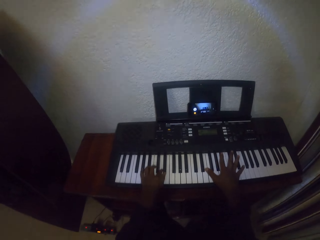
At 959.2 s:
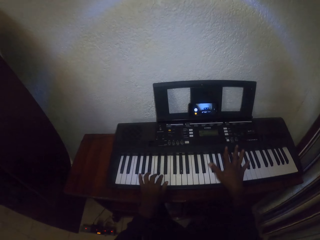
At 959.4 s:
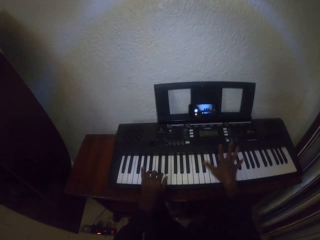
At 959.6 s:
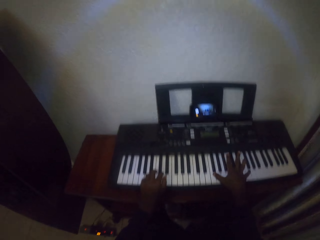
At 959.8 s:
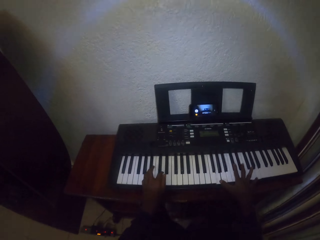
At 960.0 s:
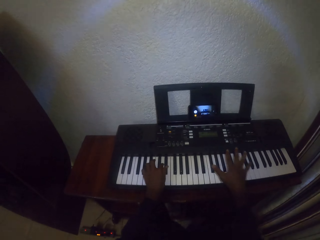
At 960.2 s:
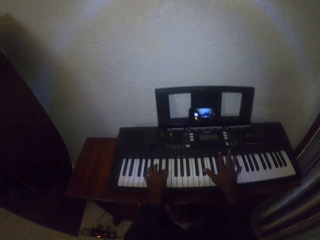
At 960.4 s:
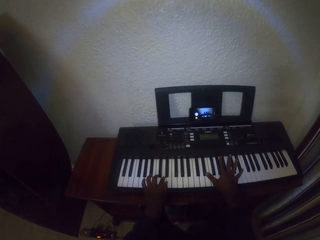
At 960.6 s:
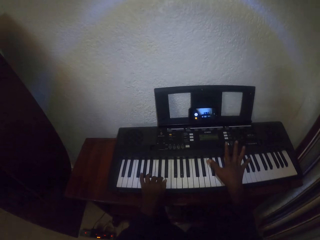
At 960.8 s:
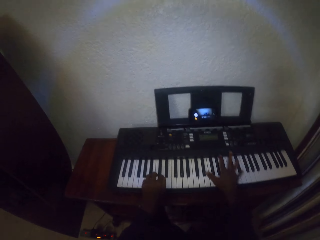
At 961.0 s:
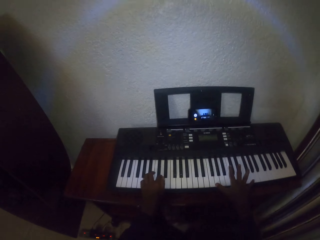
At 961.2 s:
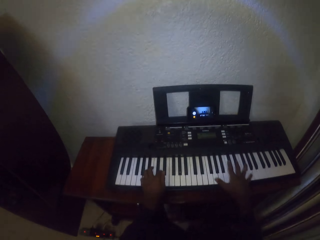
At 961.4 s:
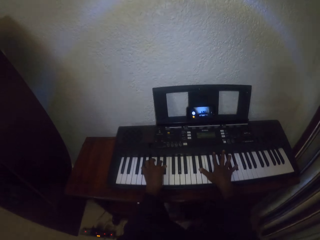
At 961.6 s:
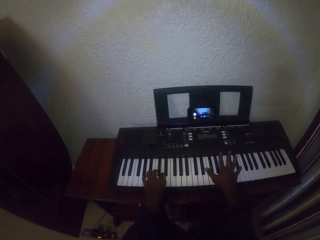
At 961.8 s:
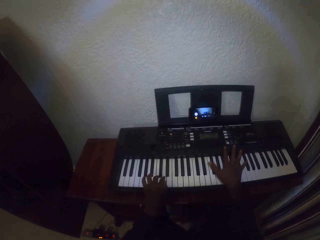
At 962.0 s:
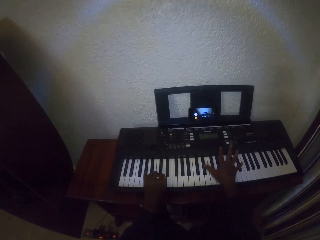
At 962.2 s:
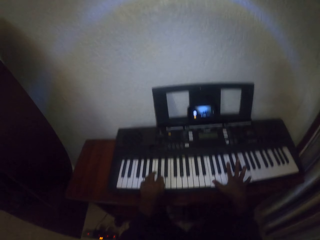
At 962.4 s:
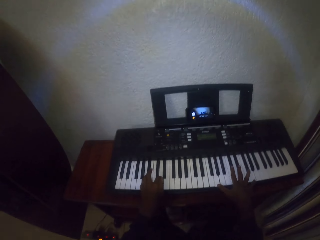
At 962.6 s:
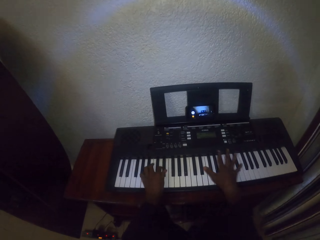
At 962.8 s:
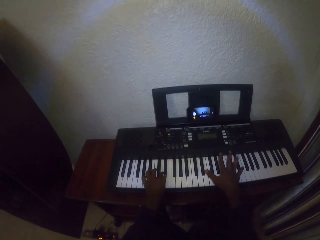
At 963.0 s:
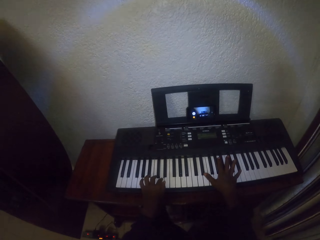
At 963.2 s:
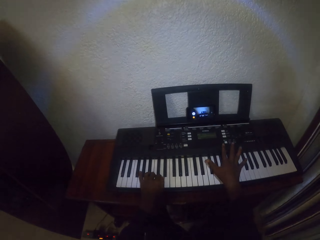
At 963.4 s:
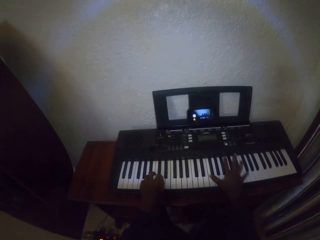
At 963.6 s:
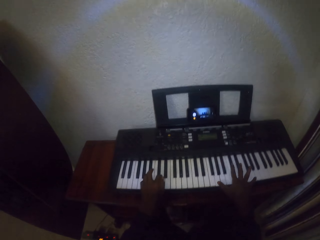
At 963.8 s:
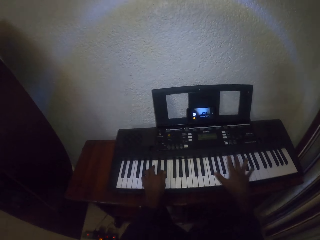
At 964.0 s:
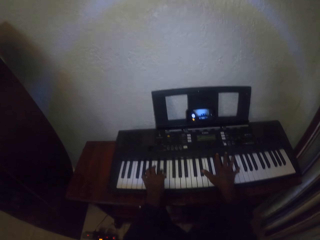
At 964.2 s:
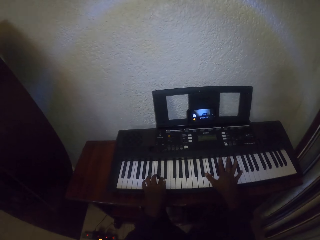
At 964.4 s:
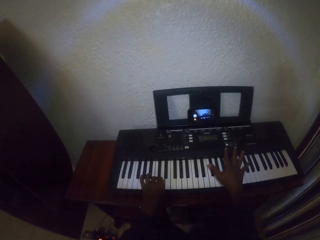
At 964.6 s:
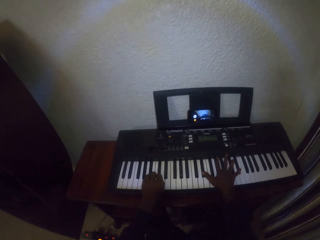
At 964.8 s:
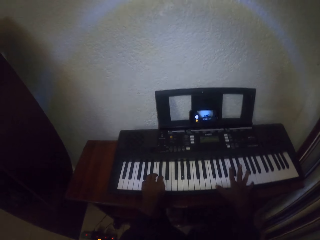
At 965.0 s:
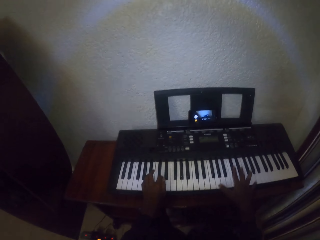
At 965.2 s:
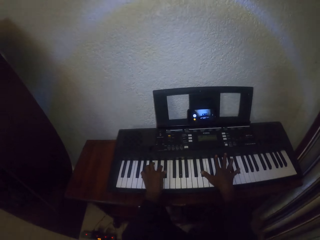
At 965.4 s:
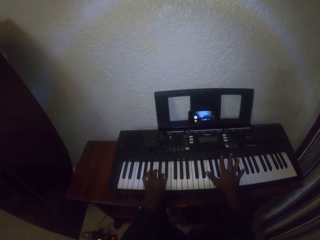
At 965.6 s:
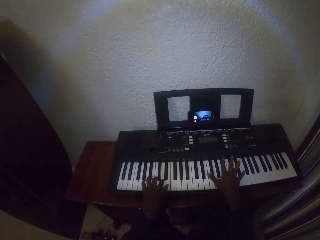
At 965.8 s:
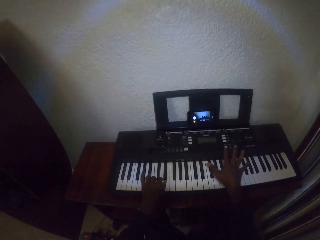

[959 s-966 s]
The camera wearer plays the piano.

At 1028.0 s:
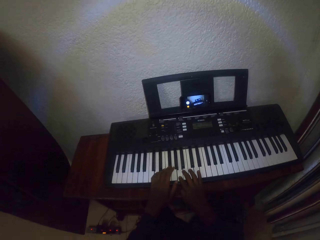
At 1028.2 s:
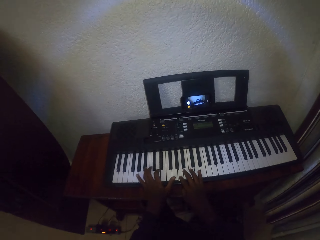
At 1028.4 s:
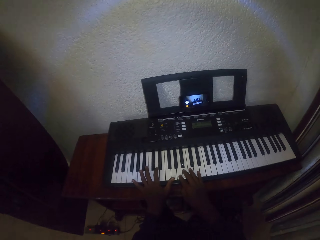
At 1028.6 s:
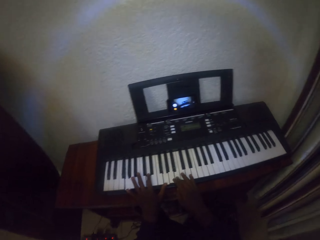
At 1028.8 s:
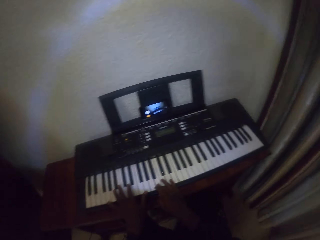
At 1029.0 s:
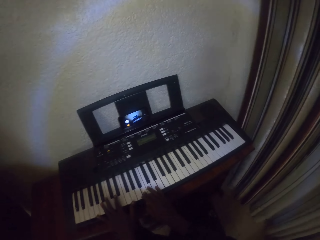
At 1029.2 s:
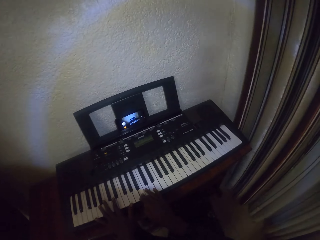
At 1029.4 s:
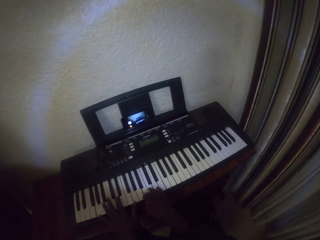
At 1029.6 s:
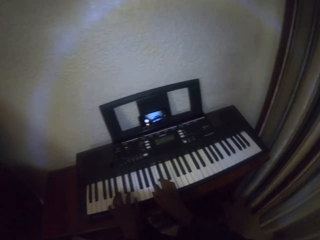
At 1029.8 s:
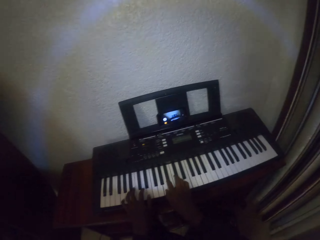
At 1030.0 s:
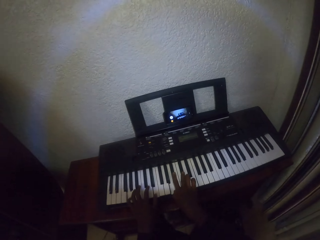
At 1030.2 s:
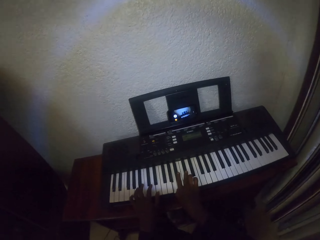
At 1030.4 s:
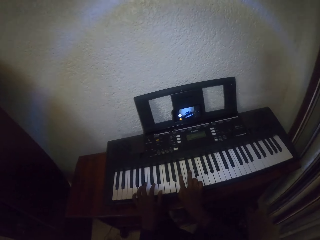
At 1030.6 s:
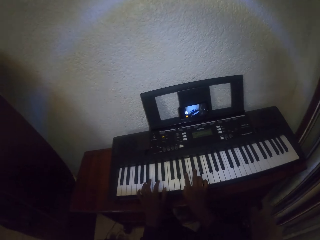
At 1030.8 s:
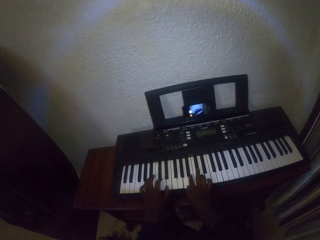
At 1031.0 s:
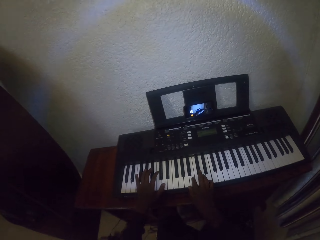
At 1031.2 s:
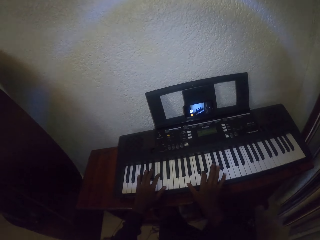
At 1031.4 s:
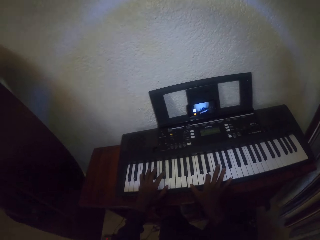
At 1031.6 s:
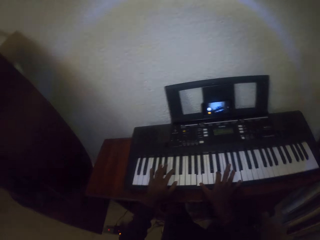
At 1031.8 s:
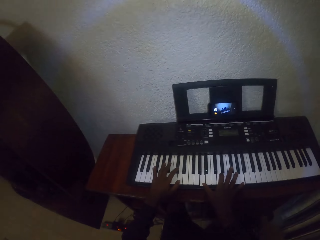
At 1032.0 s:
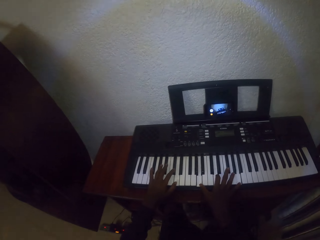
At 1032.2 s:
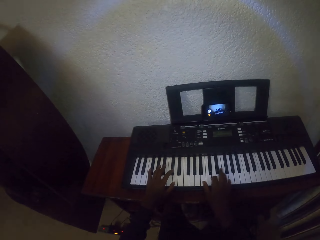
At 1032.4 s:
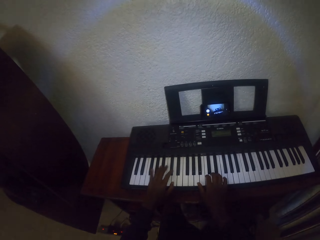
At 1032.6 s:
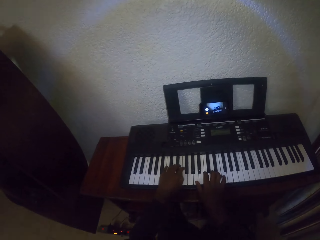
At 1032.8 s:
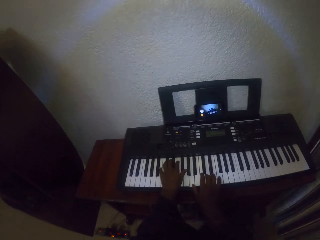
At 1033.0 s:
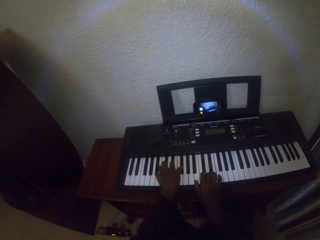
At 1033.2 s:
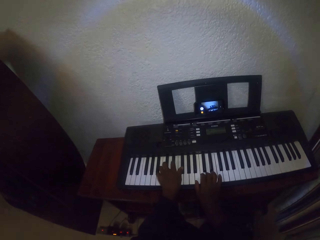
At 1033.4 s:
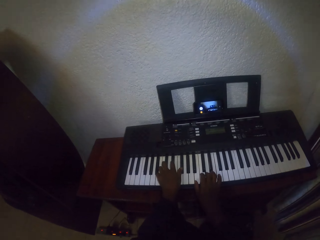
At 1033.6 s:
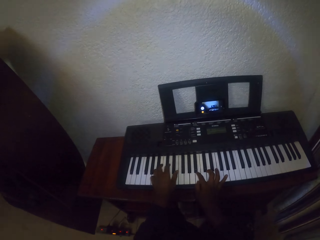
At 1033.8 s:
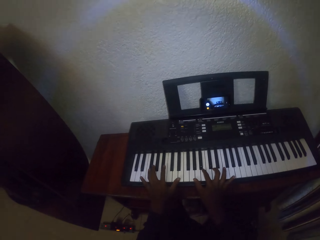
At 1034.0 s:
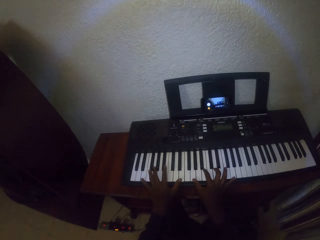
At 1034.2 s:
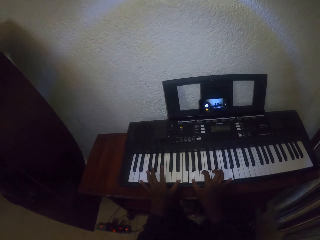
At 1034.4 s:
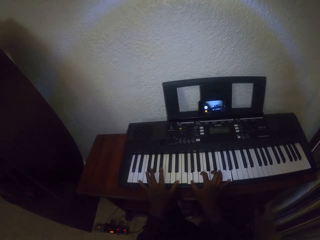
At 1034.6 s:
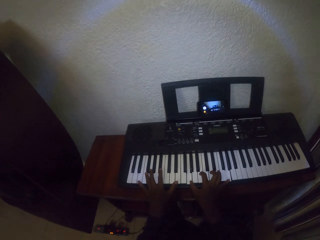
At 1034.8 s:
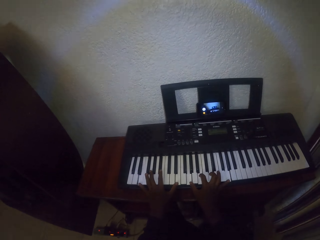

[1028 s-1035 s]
The camera wearer looks around.
